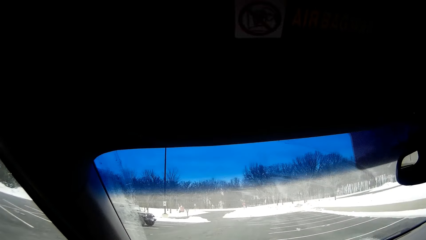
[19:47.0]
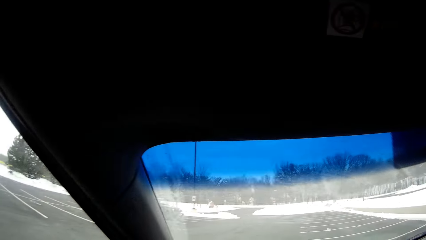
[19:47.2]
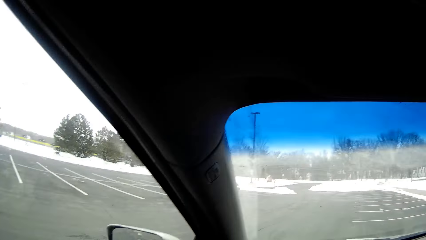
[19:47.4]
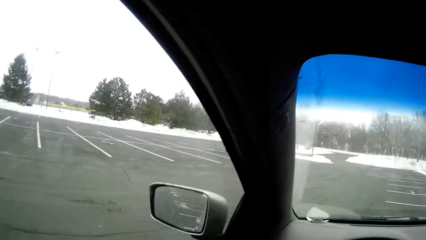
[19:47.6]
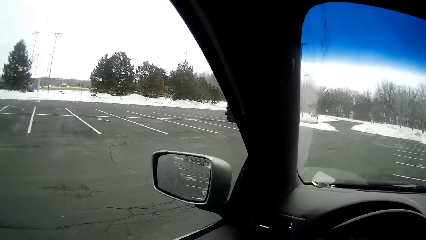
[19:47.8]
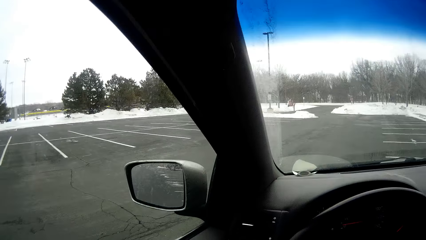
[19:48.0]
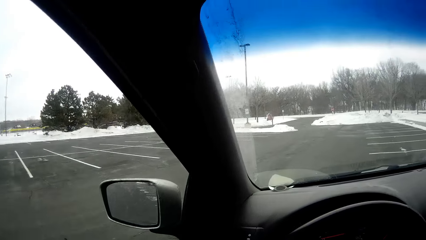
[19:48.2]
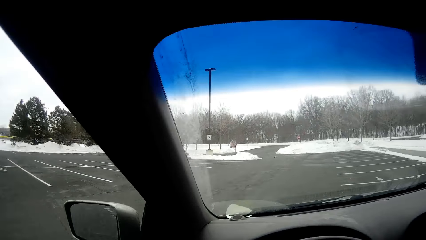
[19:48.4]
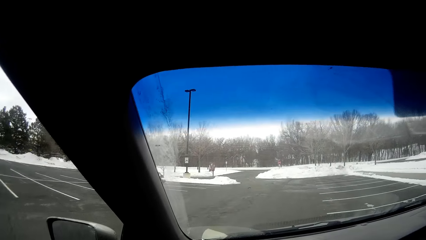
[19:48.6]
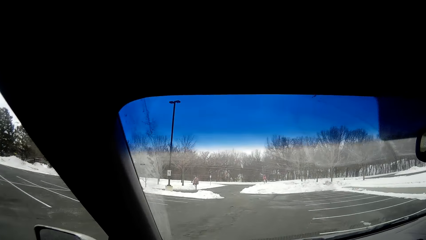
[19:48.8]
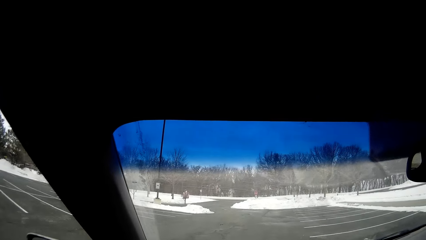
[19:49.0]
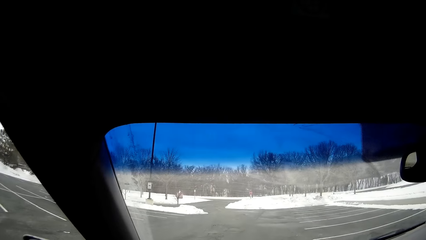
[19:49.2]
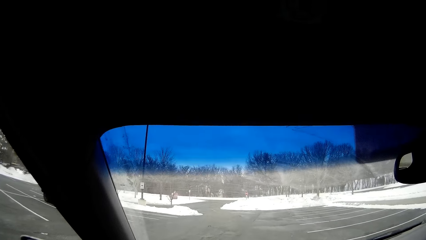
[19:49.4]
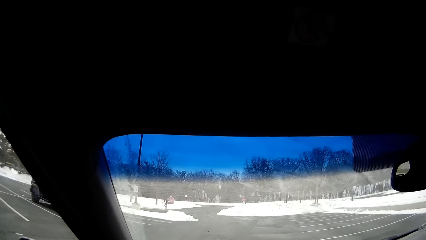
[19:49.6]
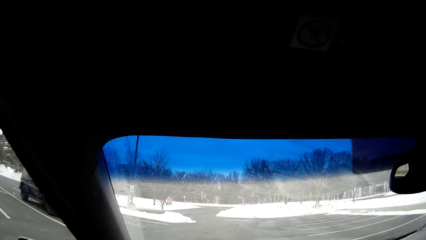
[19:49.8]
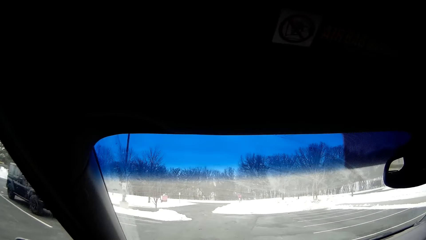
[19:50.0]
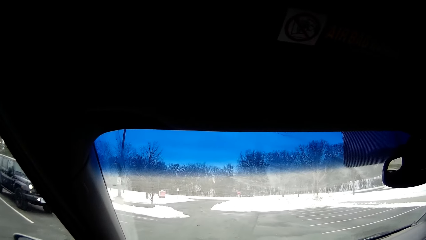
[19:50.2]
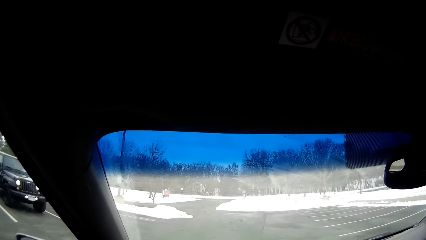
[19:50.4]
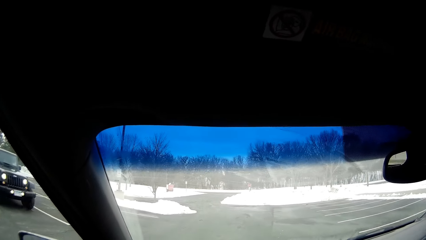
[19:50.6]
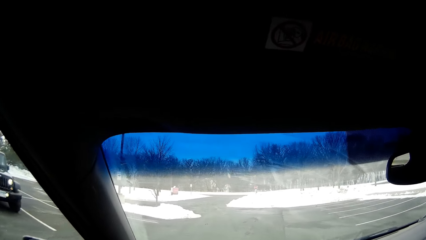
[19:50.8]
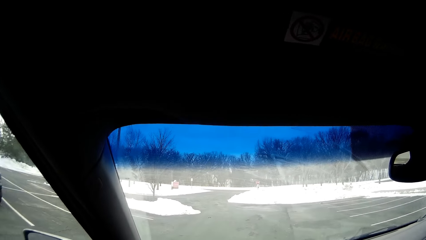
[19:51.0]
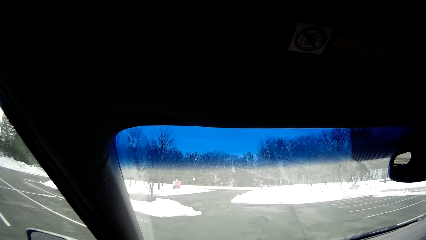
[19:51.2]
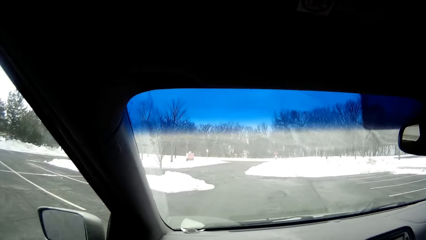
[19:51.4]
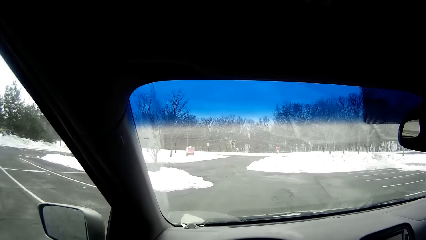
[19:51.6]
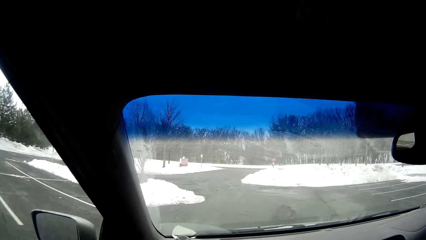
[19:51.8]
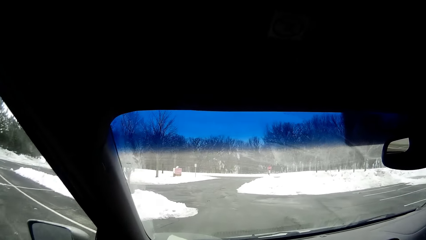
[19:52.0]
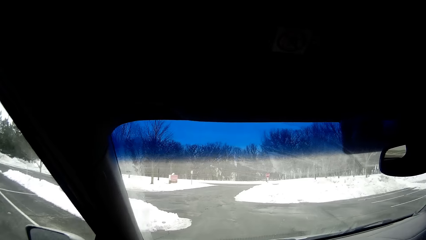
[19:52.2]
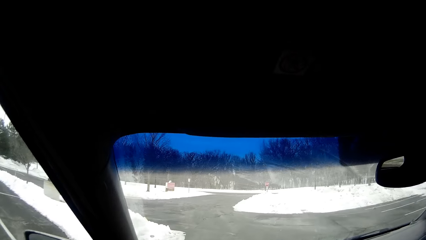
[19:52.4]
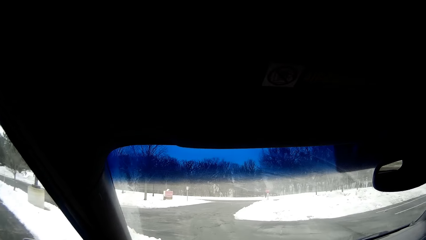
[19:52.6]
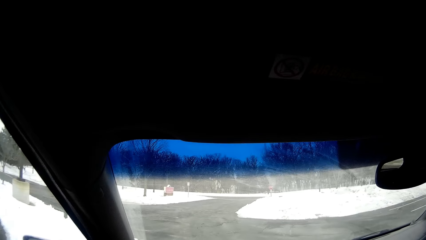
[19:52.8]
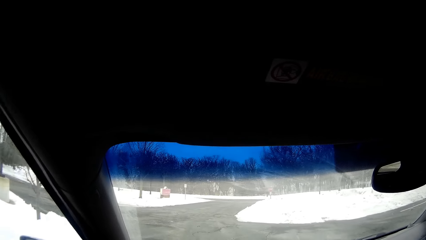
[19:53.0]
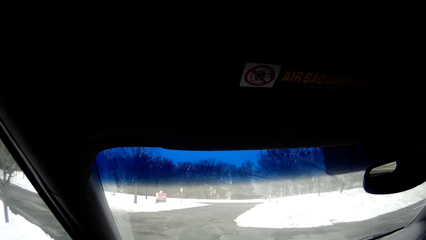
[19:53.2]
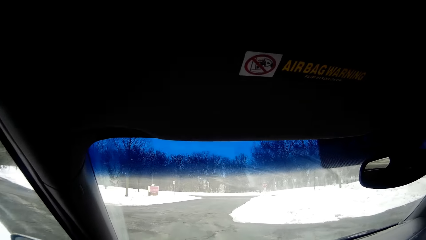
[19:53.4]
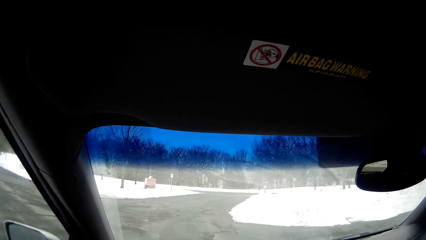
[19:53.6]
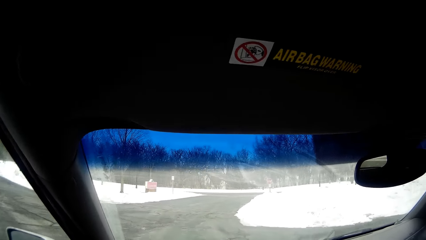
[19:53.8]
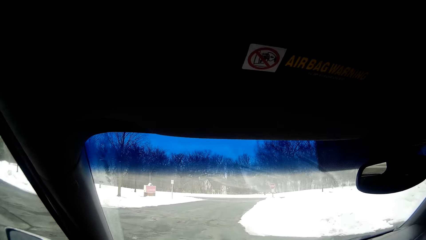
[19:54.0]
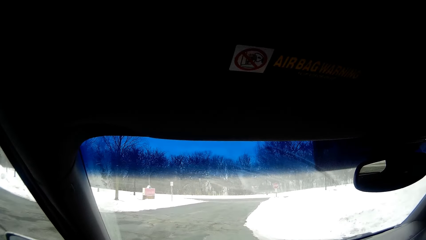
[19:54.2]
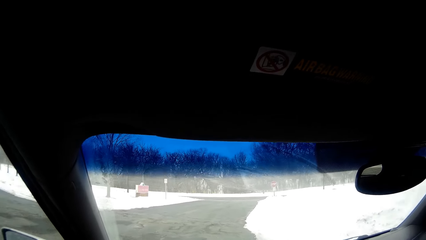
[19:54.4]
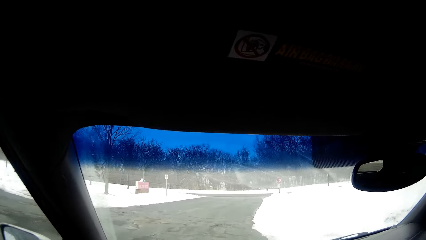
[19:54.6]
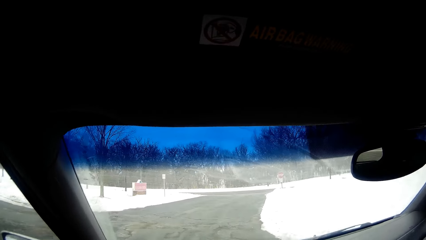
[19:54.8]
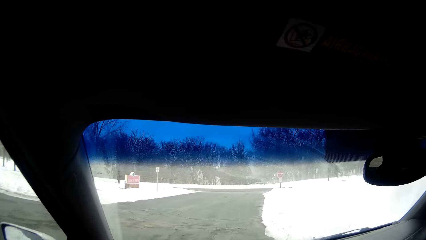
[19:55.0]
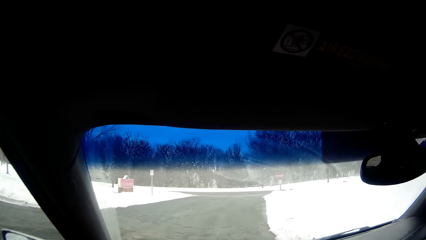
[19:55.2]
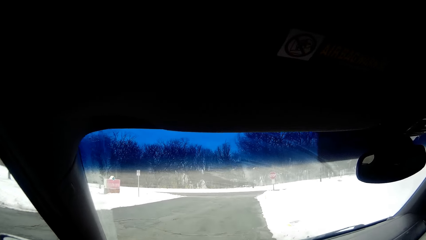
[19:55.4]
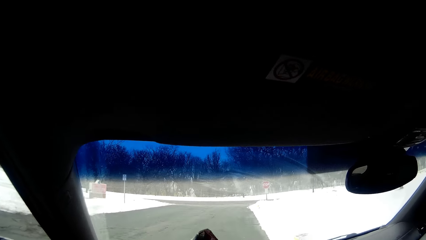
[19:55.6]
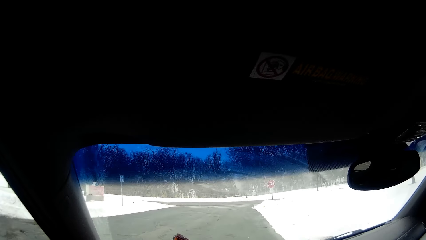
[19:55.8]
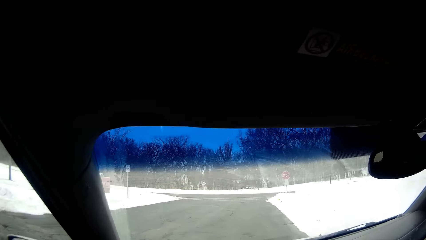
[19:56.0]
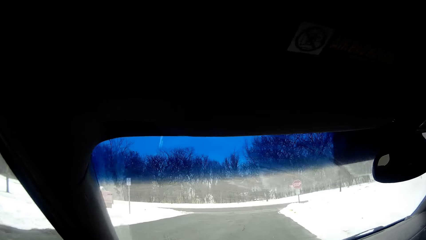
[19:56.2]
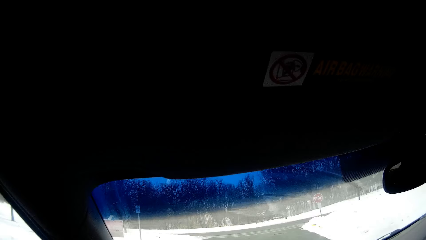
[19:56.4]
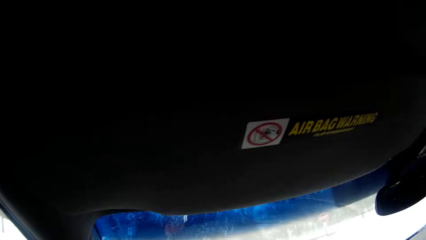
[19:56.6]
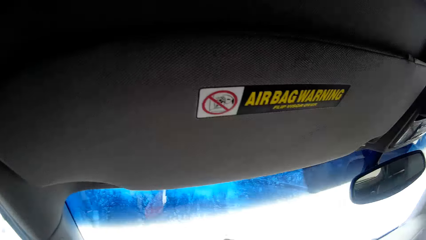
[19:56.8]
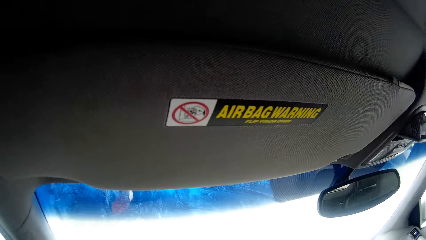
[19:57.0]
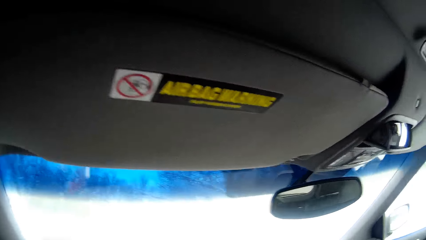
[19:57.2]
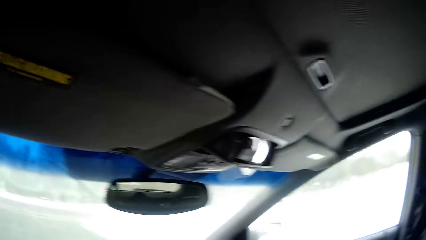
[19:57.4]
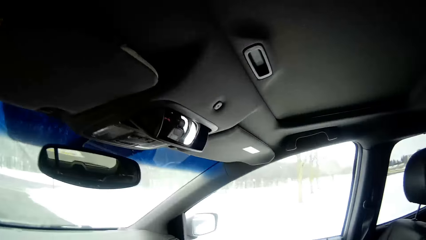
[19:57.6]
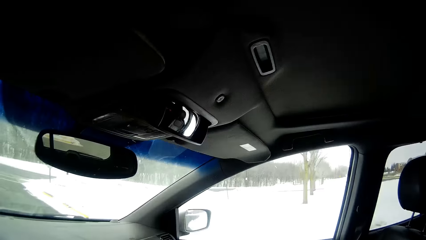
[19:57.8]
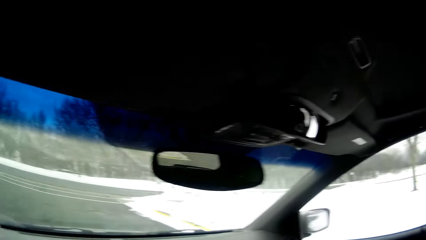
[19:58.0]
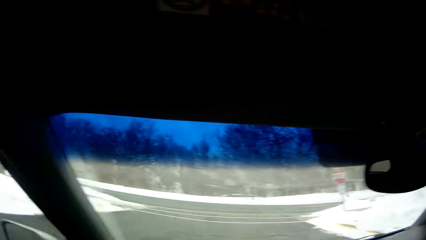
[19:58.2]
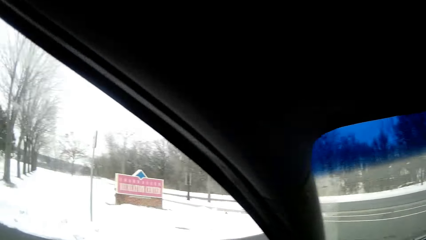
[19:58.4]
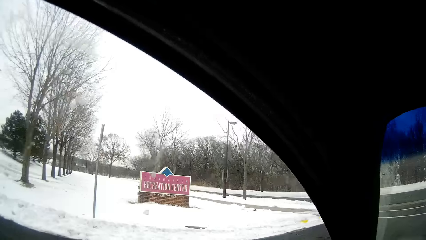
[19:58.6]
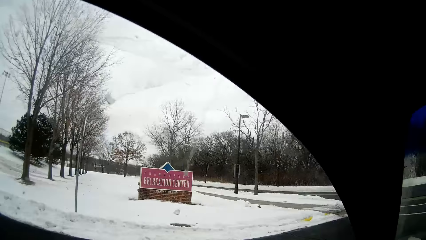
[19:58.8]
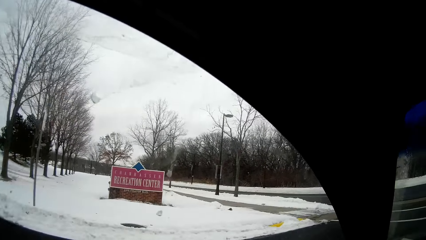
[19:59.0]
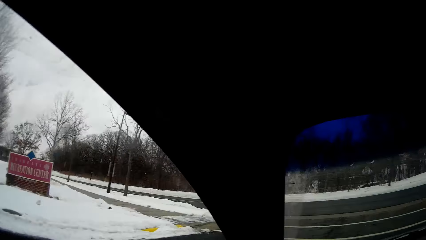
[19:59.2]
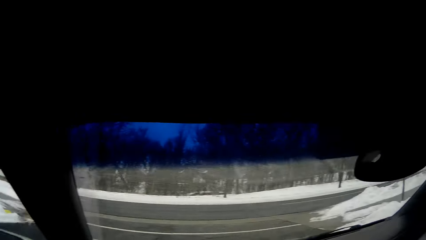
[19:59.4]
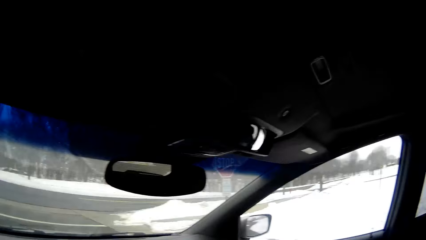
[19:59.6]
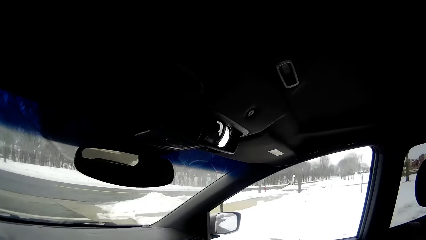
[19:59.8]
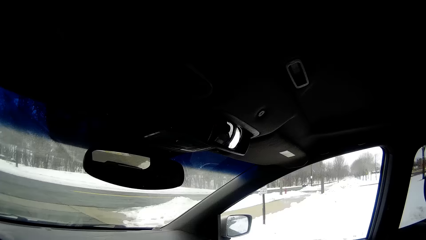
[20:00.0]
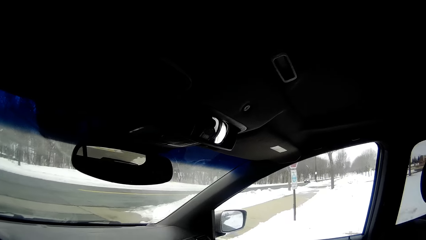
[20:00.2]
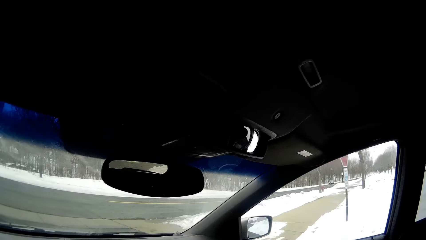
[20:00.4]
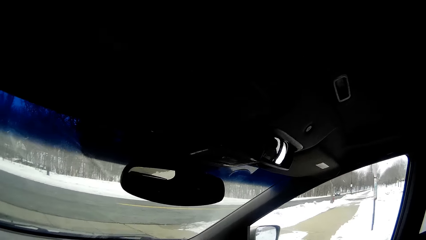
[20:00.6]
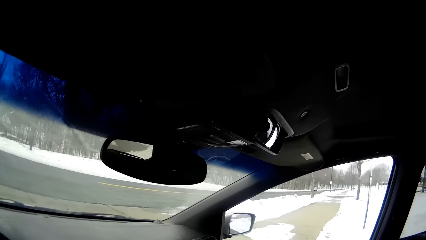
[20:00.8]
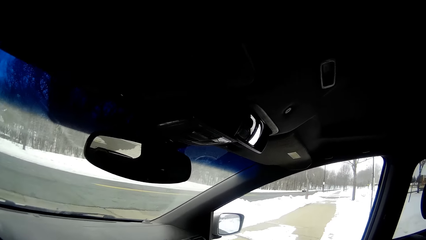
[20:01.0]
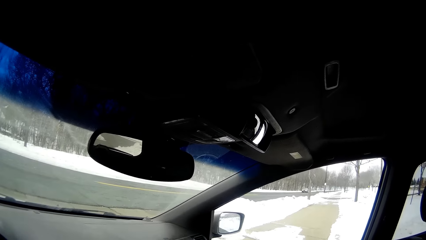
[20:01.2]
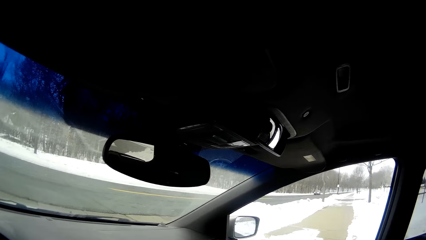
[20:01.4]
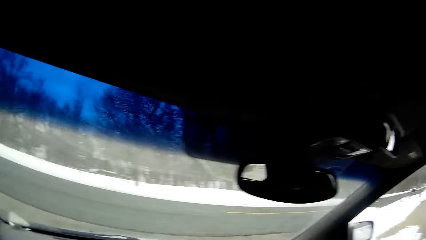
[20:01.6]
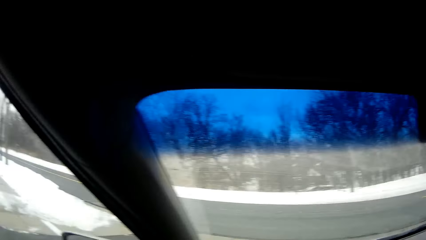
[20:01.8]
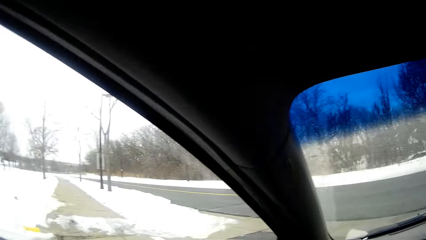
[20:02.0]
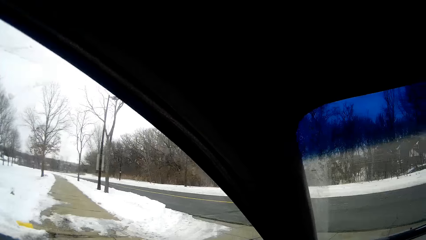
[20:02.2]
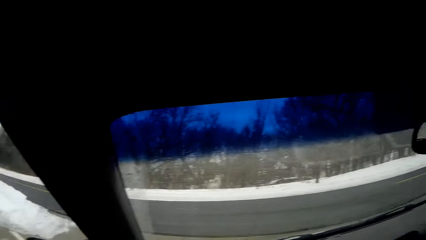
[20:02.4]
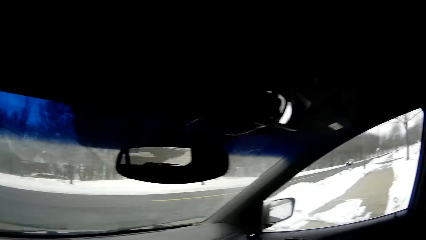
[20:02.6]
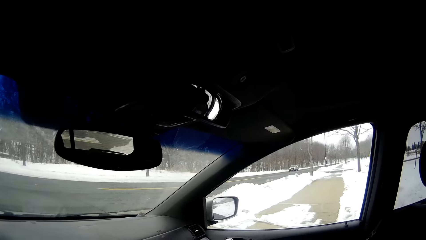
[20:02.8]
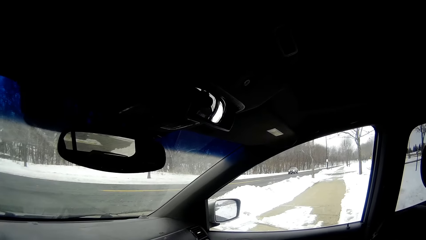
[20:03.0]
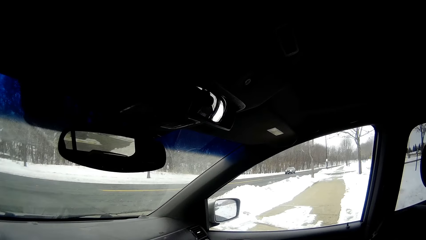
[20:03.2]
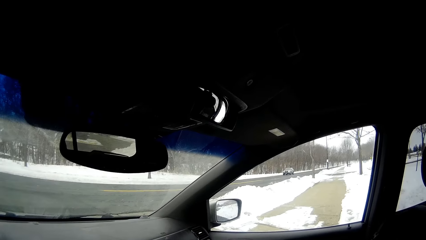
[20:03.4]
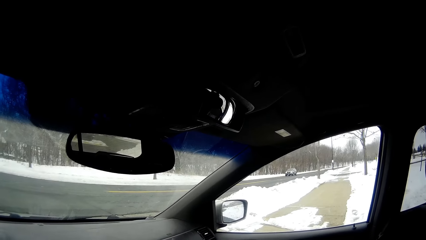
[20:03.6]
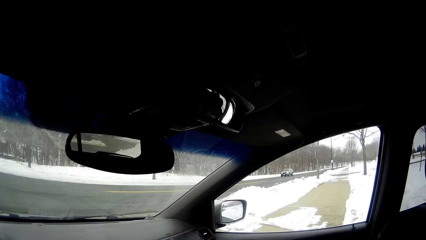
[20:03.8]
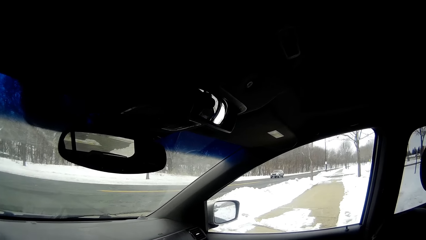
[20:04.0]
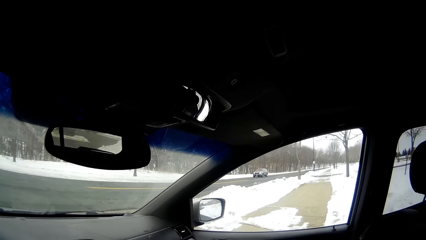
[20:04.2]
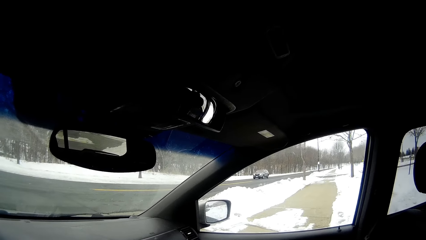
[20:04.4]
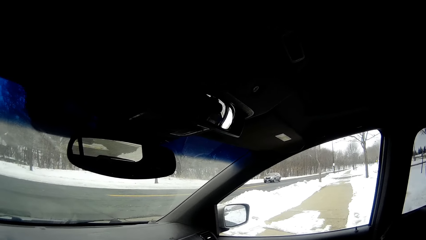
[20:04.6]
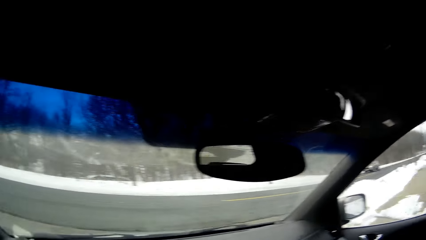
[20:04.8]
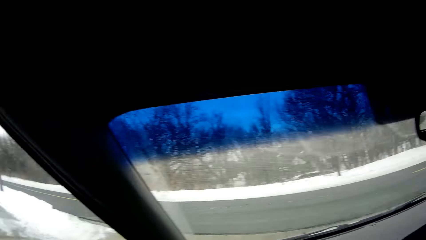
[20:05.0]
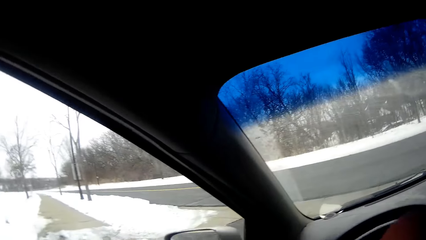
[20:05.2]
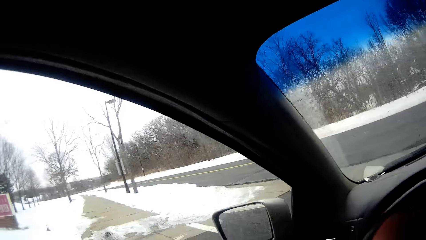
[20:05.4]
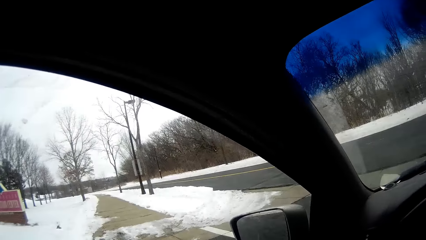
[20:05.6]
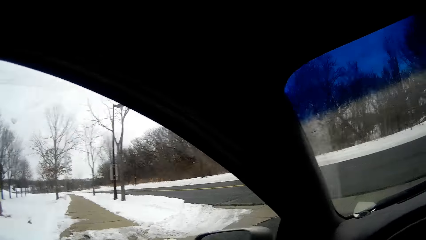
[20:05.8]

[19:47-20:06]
The camera wearer looks around. They drive on the road. They stop the car. They look around.
